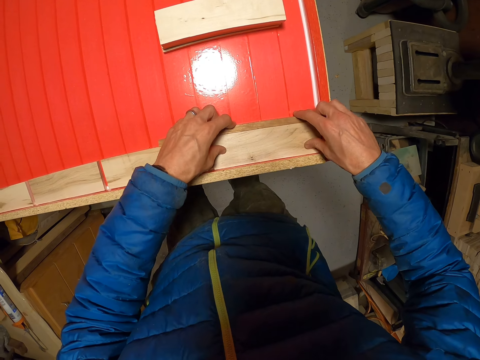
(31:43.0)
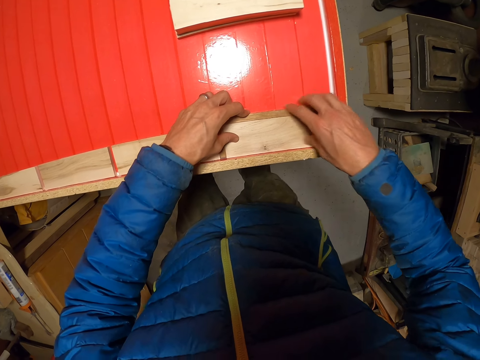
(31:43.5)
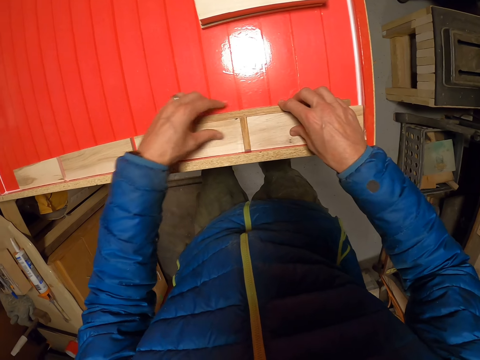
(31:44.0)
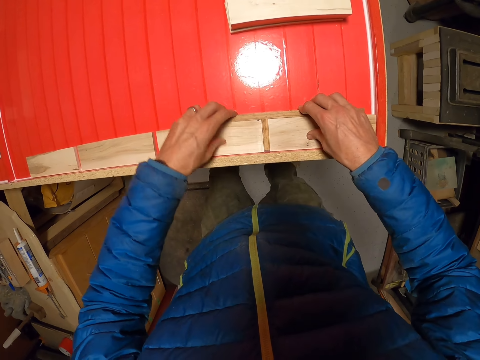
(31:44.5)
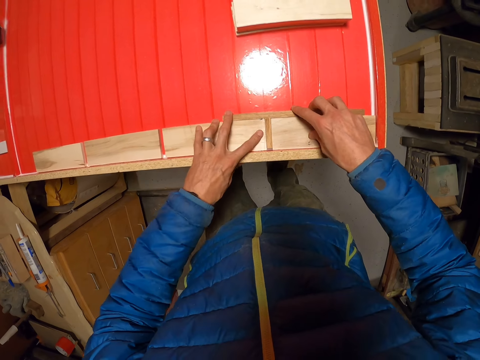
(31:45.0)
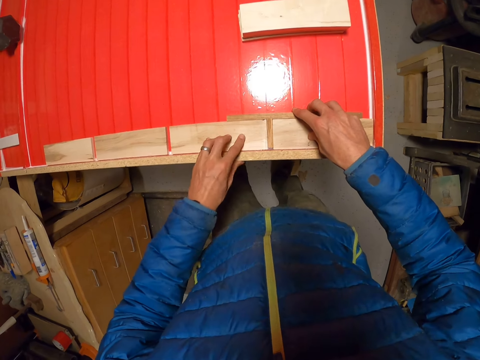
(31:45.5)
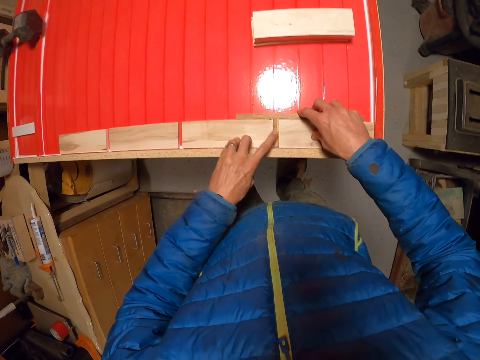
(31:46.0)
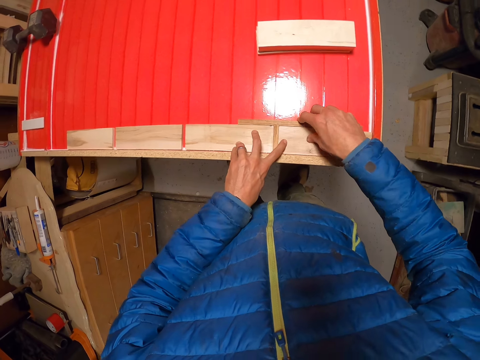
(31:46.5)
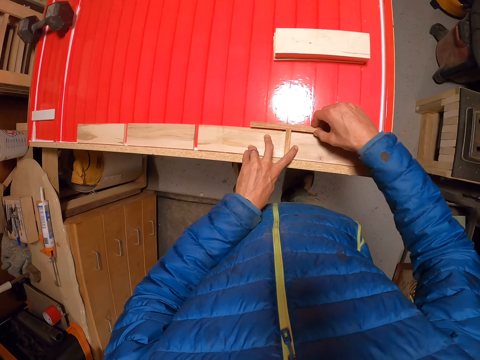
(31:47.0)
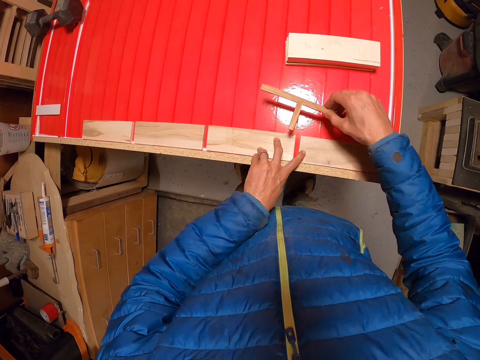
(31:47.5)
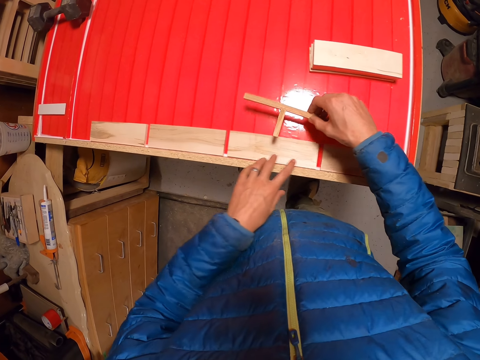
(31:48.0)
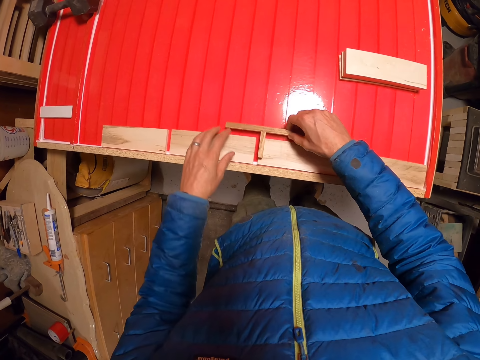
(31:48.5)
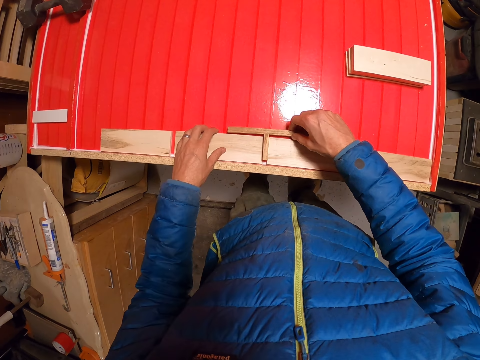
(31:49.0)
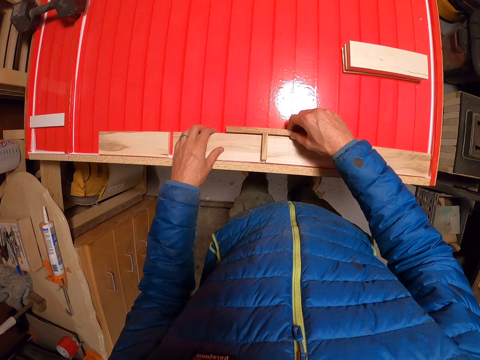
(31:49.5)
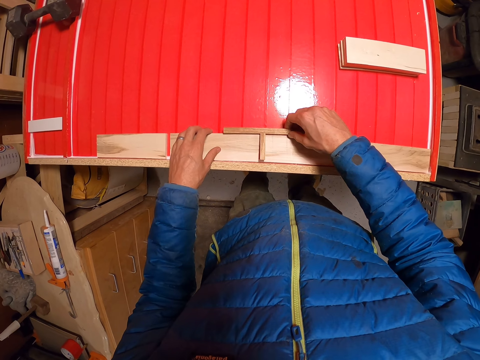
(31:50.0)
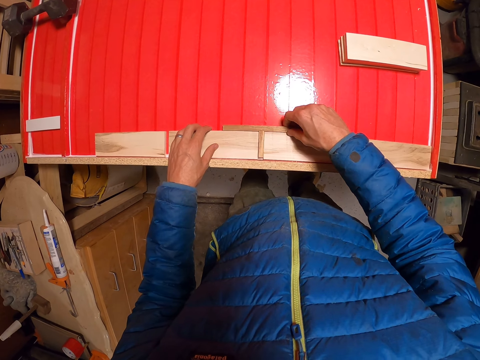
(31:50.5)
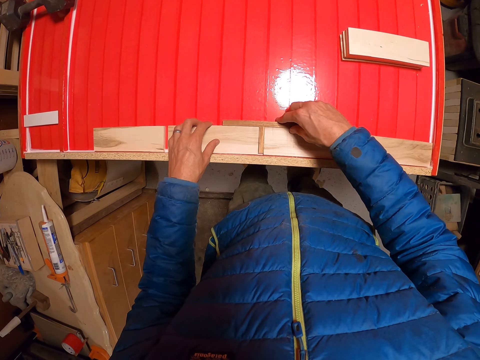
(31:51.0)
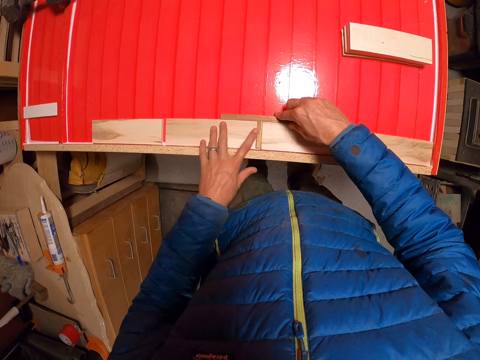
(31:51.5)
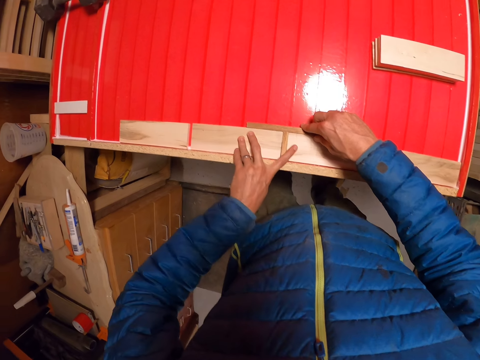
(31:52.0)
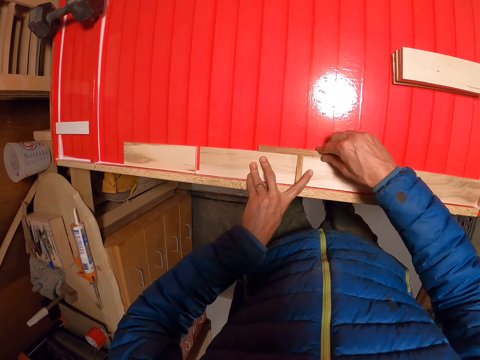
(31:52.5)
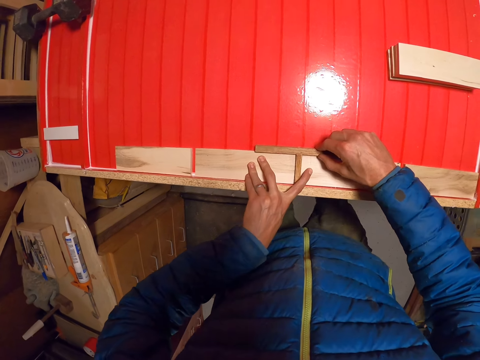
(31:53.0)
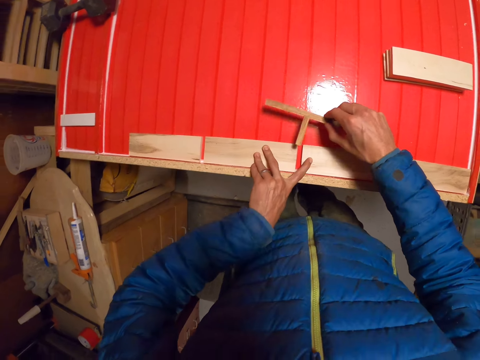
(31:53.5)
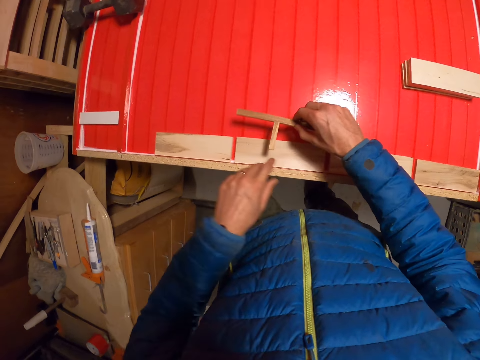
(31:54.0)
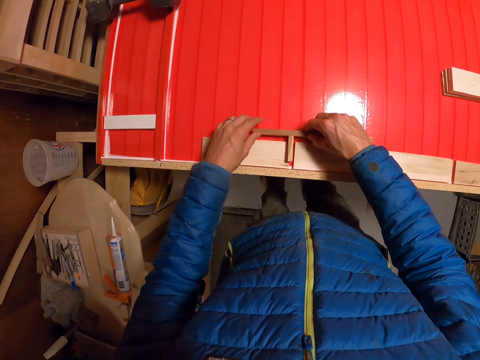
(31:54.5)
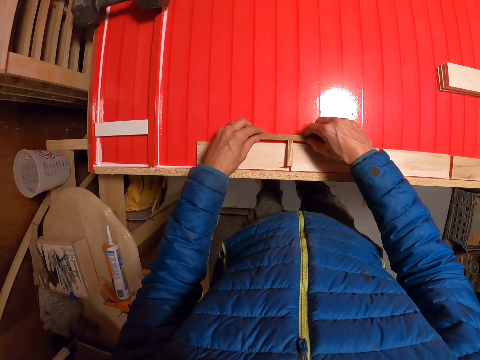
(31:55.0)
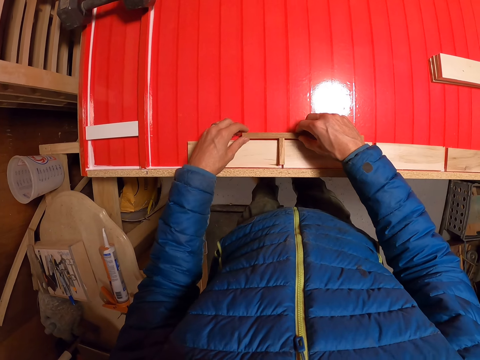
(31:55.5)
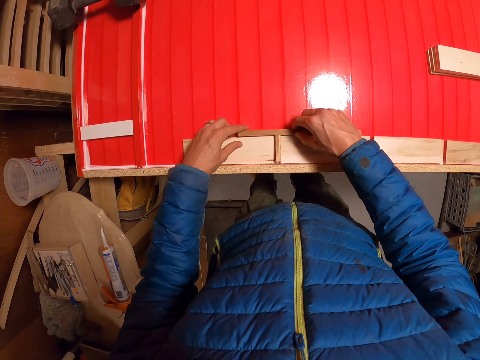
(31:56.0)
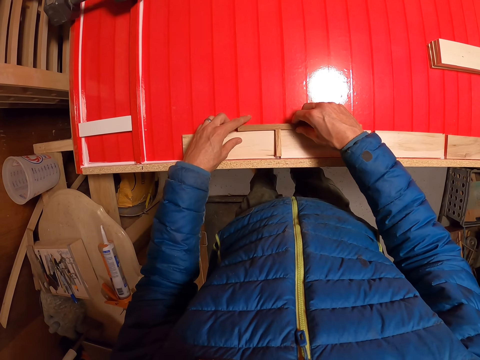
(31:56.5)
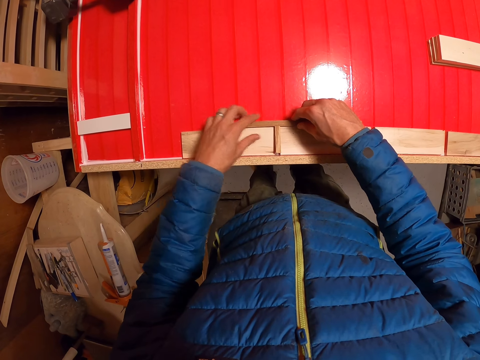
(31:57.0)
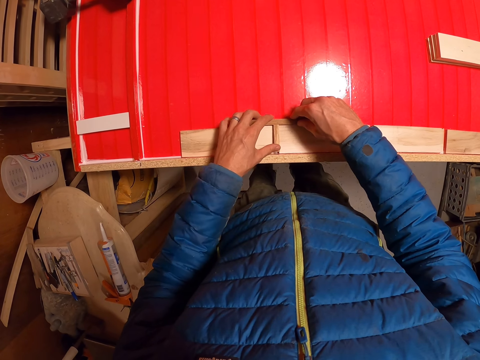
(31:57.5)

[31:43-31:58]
The camera wearer touches a small piece of wood. They level the woods.

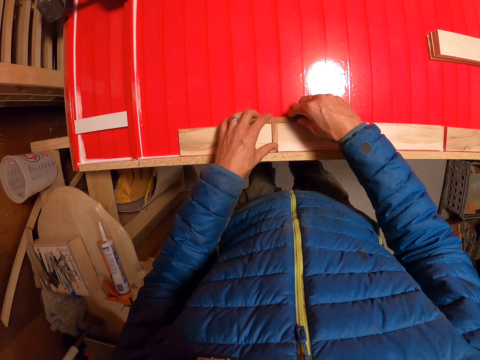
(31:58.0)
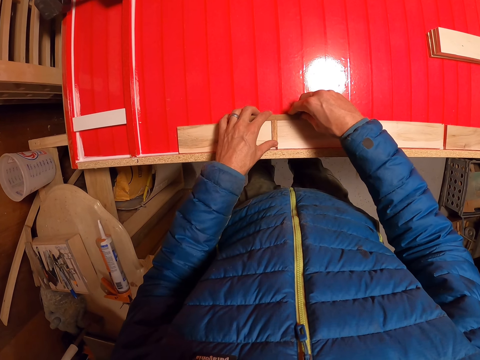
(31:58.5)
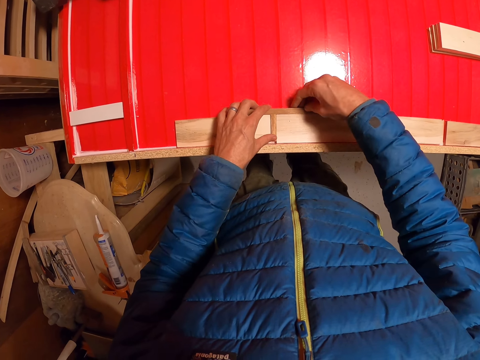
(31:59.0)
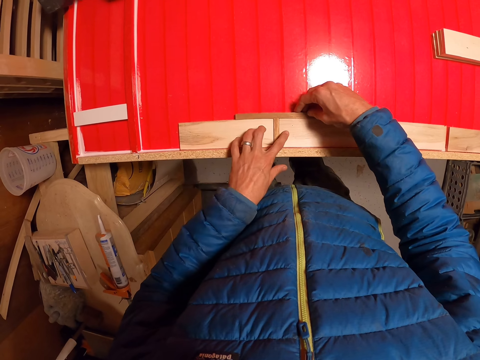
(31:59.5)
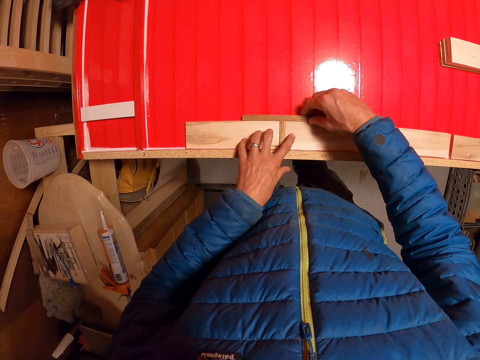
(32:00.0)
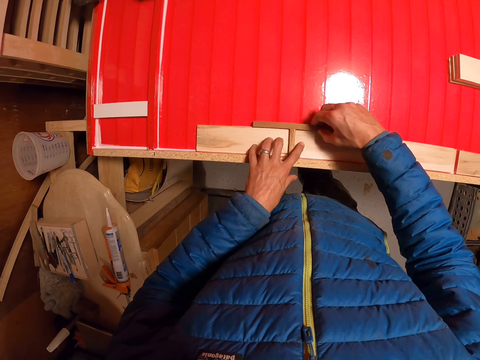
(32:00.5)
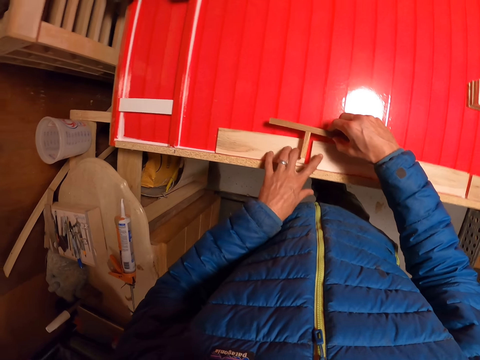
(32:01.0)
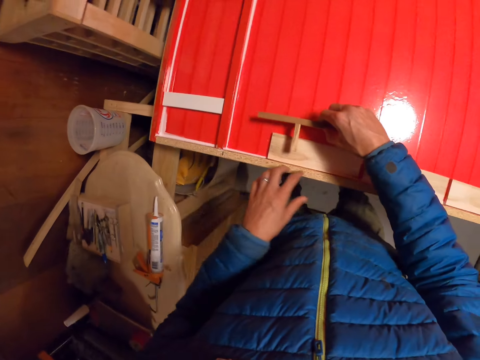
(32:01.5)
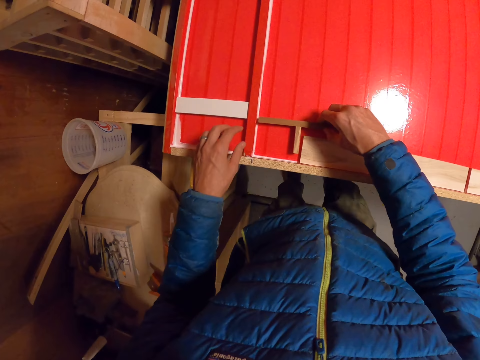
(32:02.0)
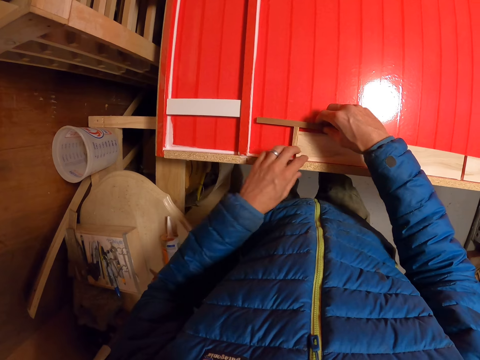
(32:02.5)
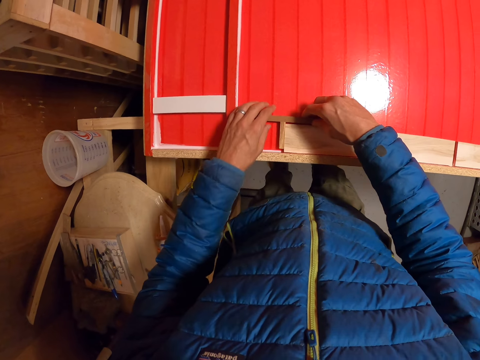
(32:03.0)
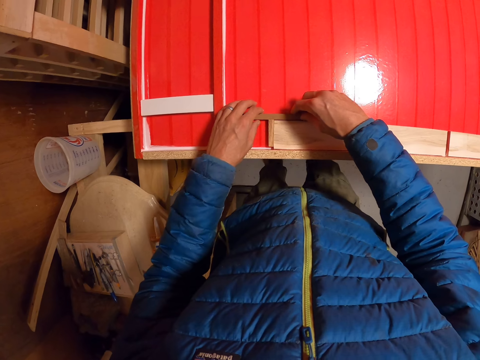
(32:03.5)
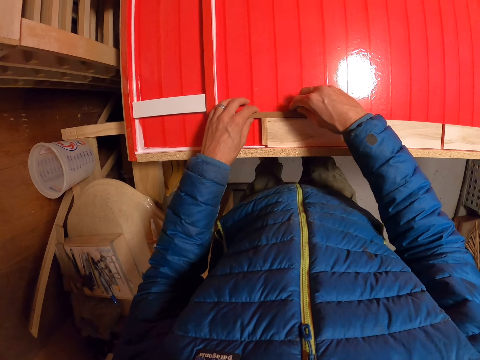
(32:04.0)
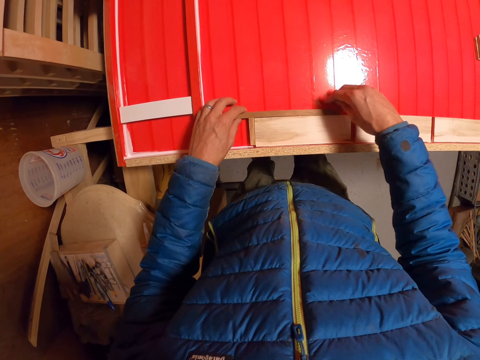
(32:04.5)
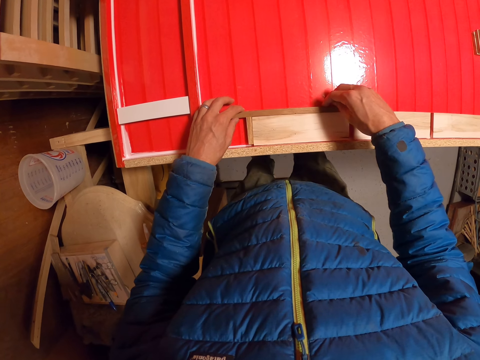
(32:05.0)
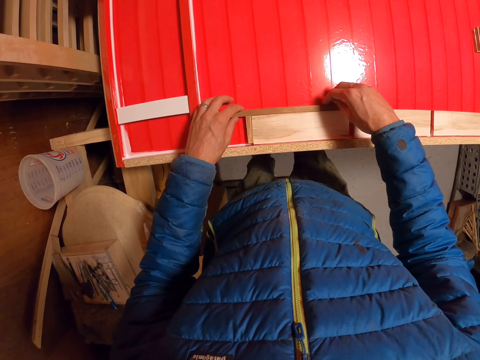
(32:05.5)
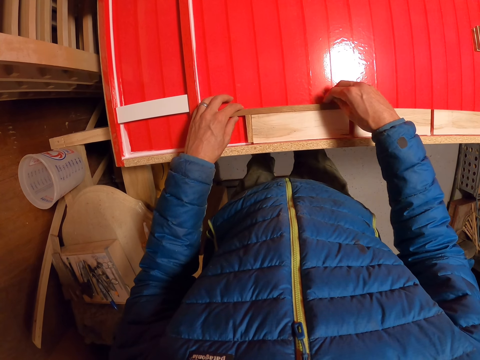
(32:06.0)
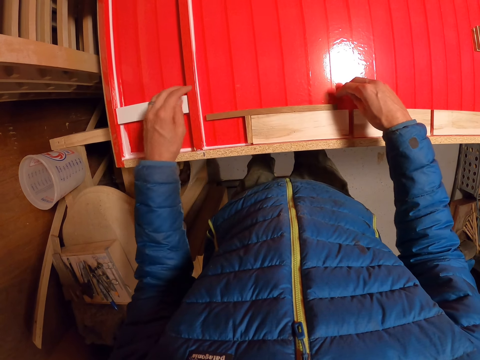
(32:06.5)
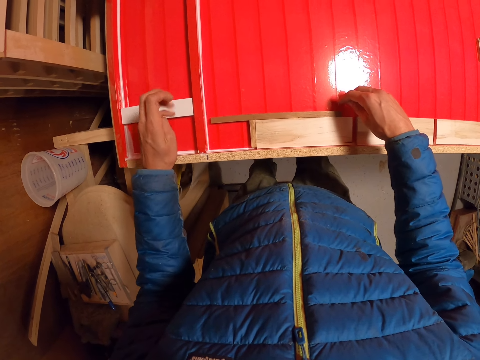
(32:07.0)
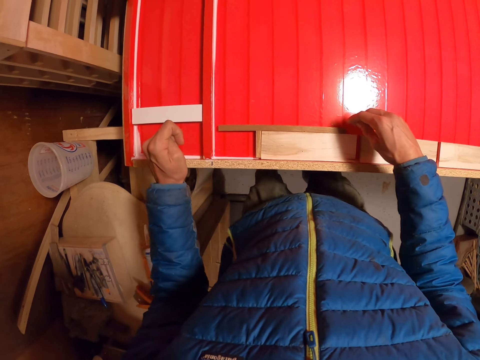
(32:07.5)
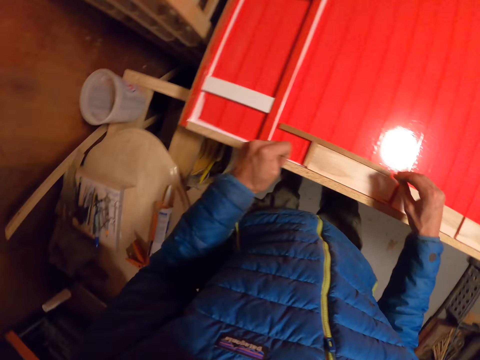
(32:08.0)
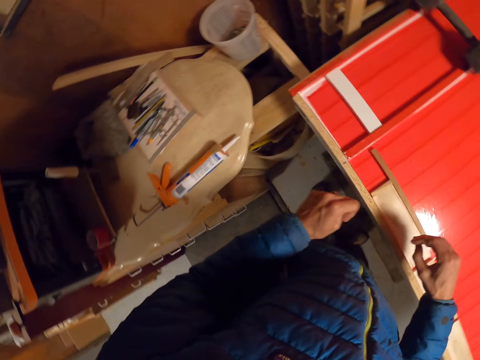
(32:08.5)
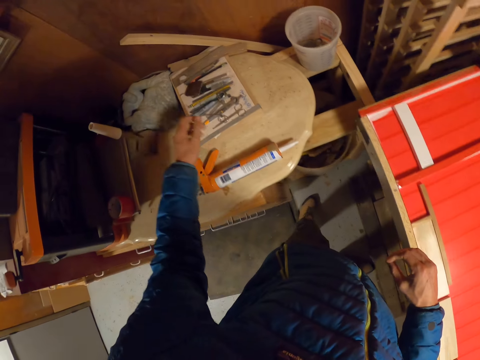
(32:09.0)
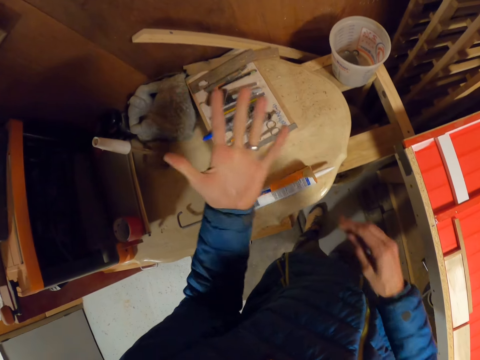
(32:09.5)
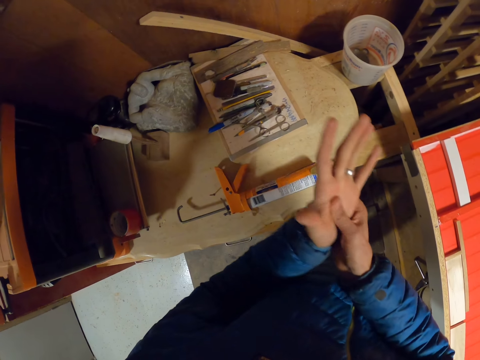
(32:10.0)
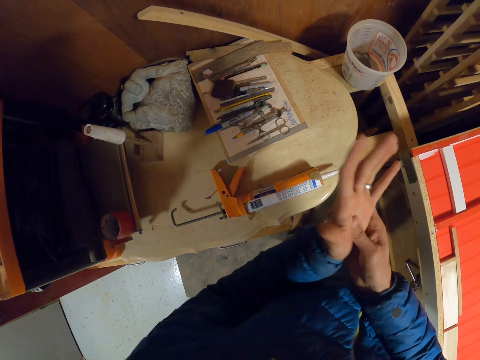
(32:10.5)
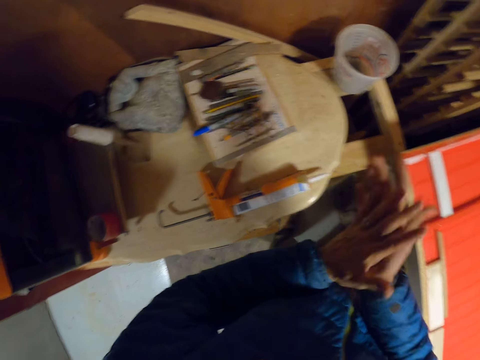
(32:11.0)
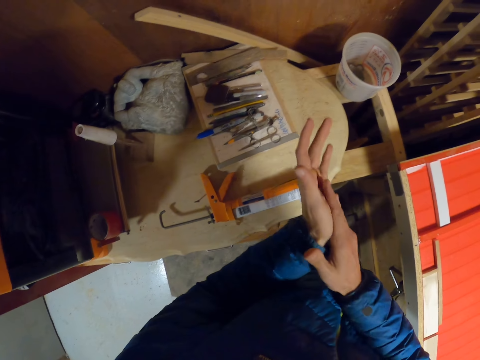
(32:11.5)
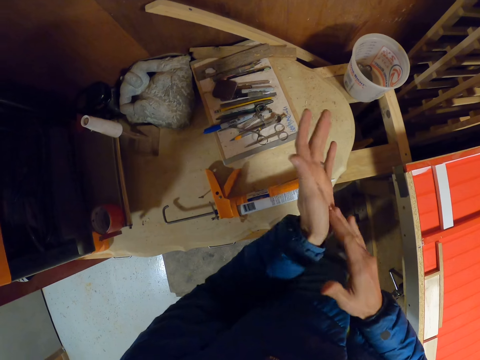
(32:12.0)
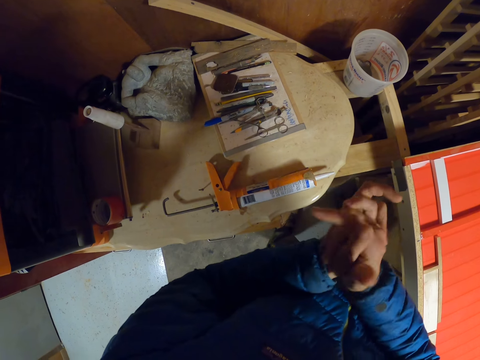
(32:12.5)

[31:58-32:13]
The camera wearer measures space without wood. He turns around. He removes dirt from the hands. He rubs his hands against each other.
